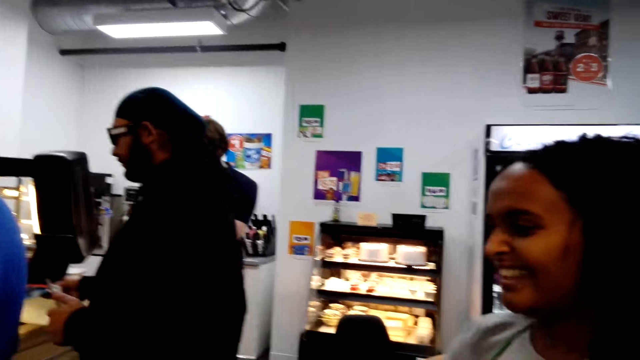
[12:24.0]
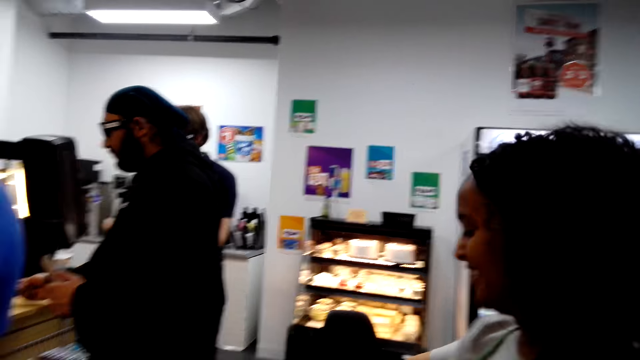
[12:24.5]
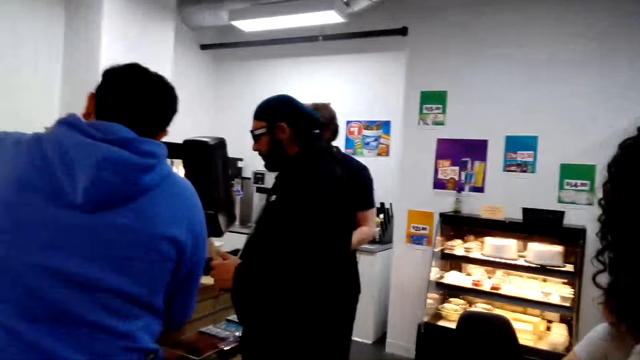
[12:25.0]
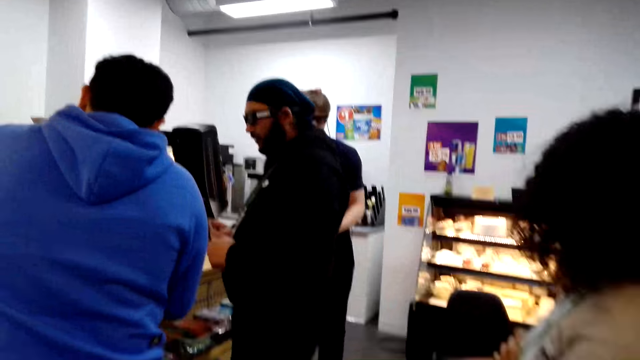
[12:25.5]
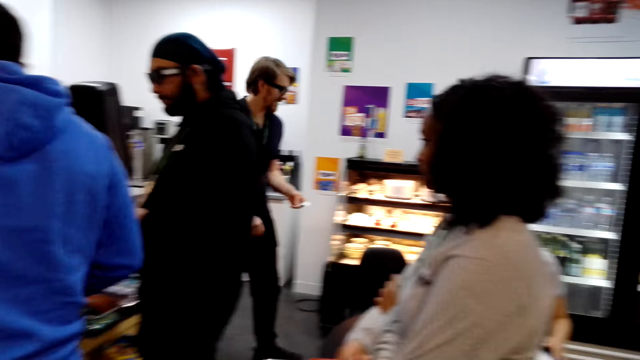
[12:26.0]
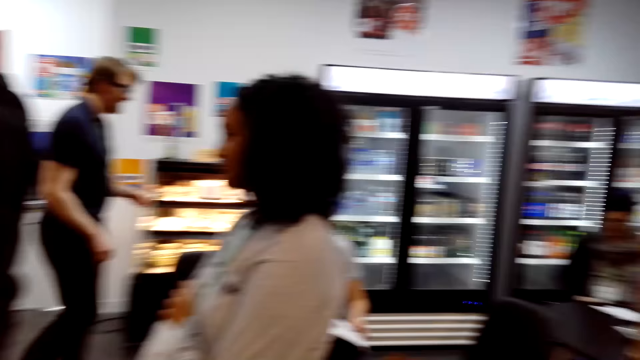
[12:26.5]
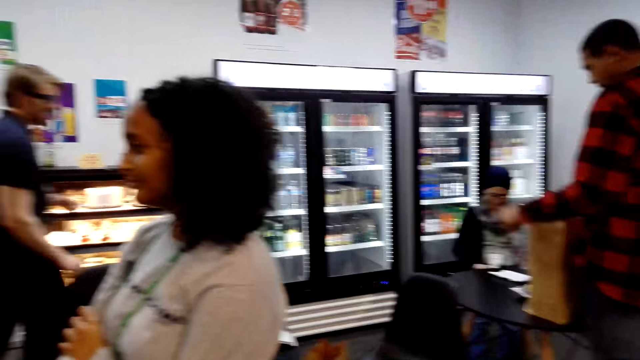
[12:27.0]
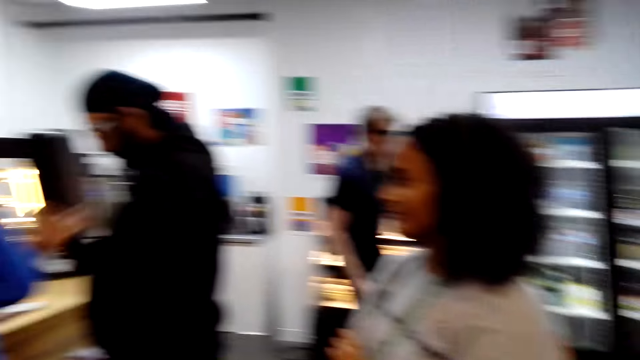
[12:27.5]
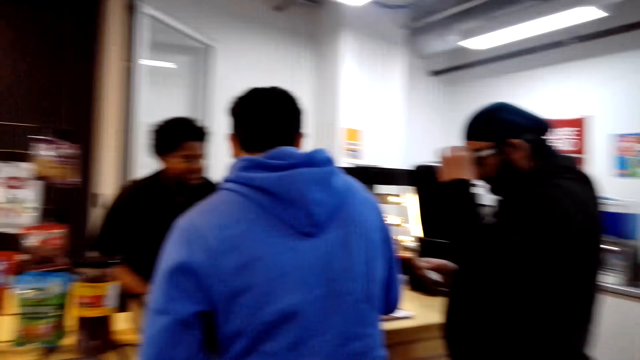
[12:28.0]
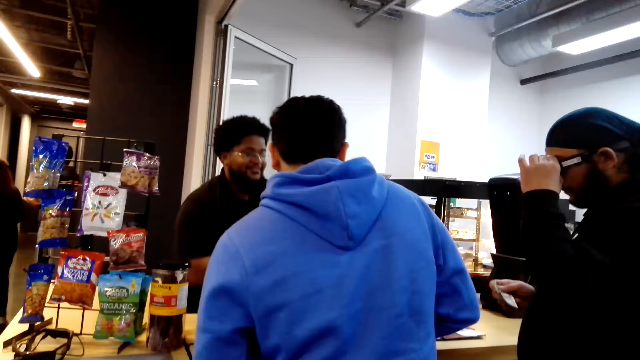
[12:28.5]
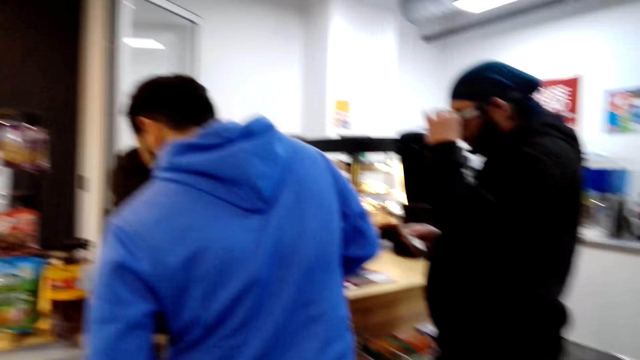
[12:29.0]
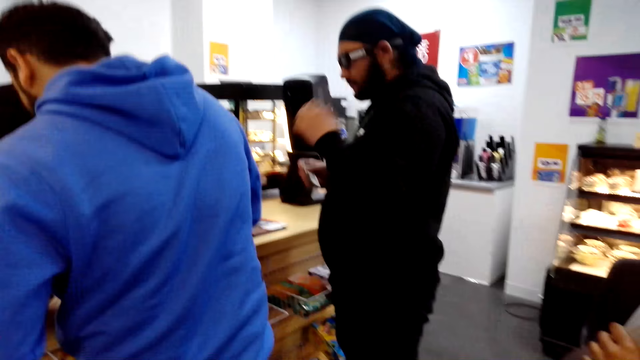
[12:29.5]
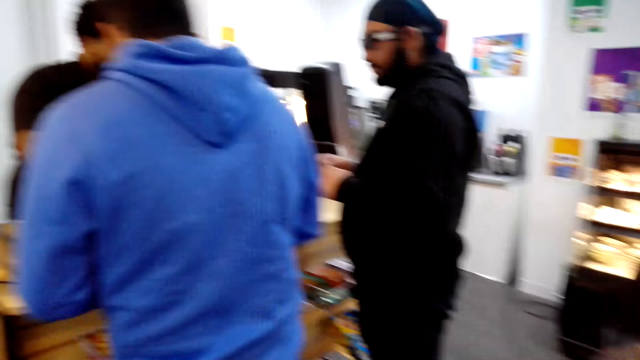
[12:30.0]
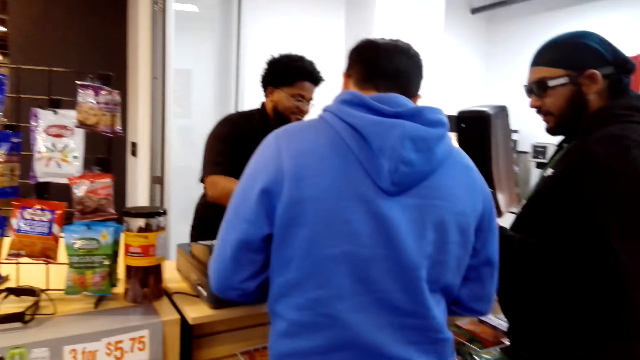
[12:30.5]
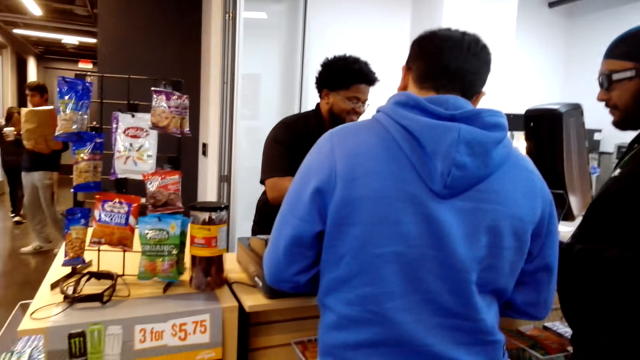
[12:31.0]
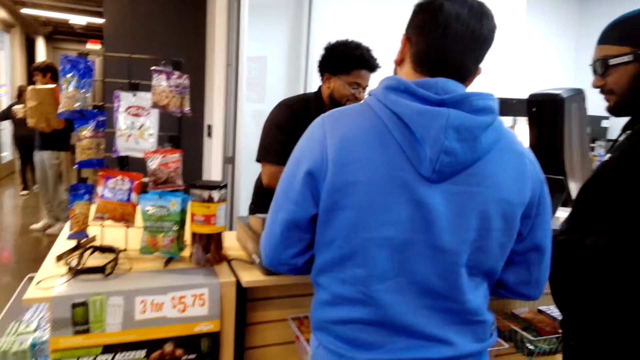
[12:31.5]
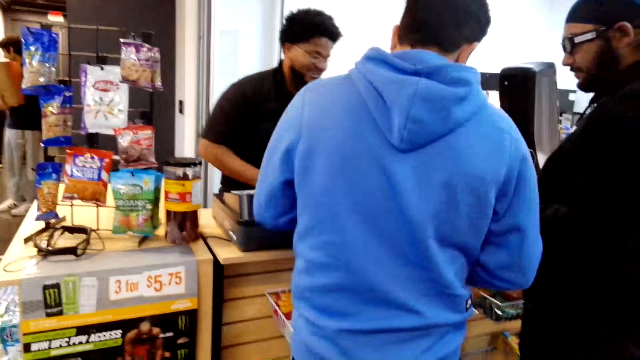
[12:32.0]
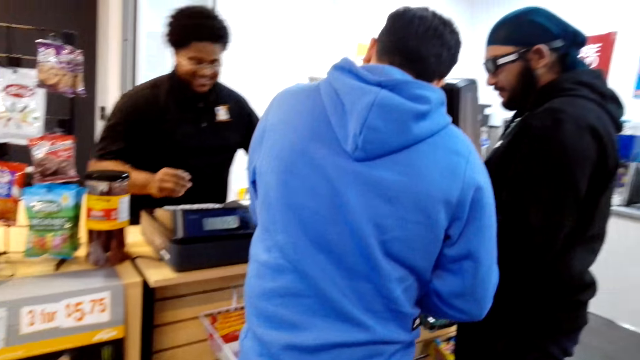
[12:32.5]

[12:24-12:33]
A man walks around. The camera wearer looks around.

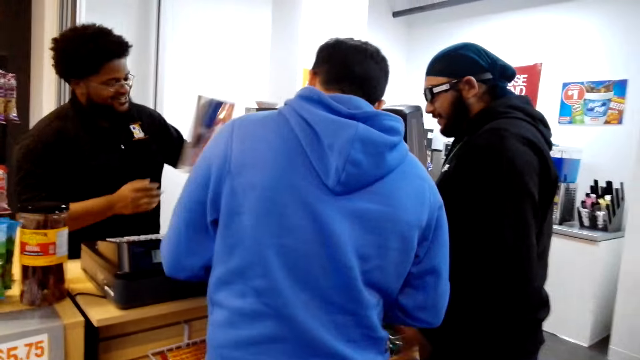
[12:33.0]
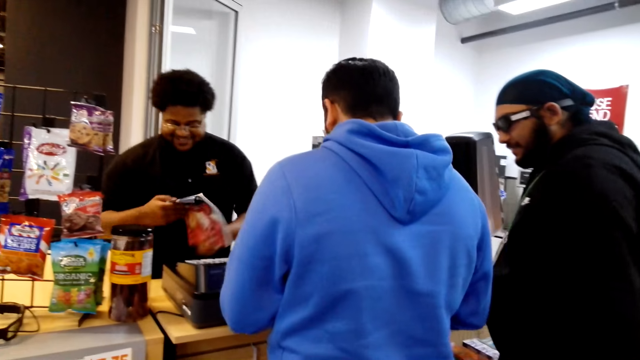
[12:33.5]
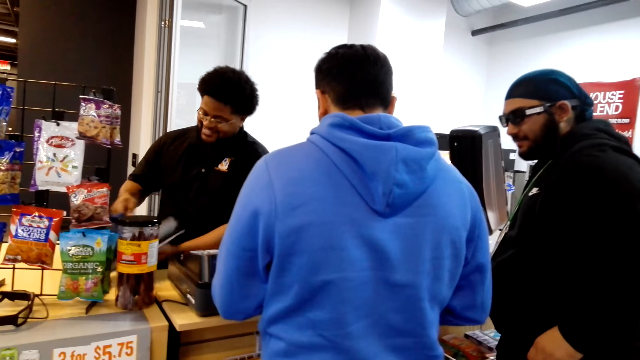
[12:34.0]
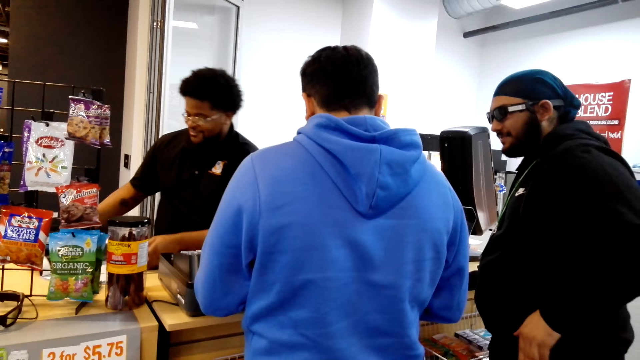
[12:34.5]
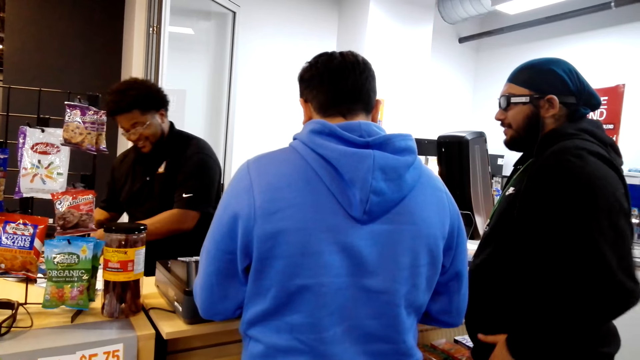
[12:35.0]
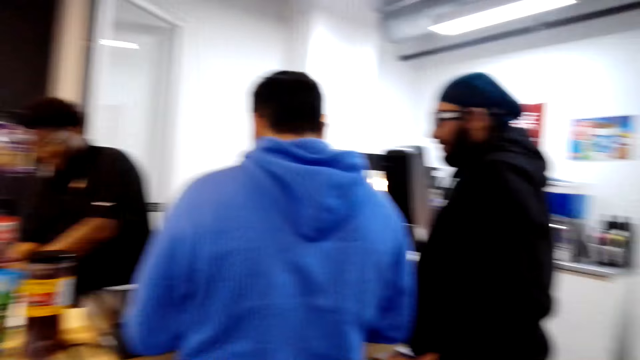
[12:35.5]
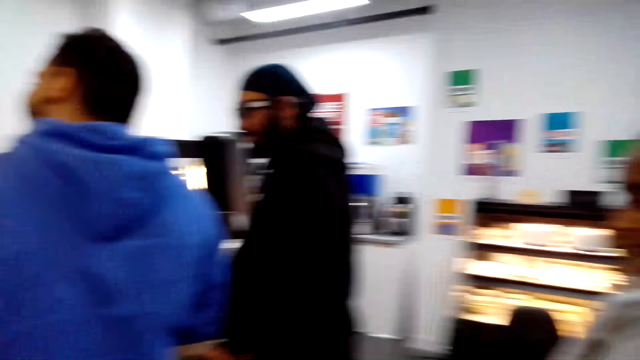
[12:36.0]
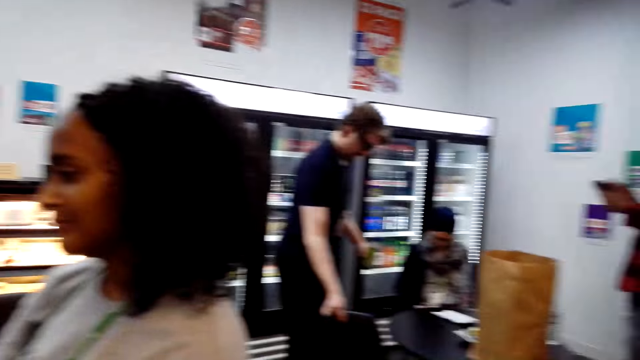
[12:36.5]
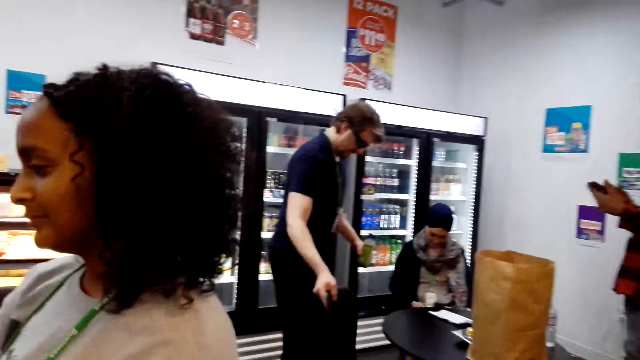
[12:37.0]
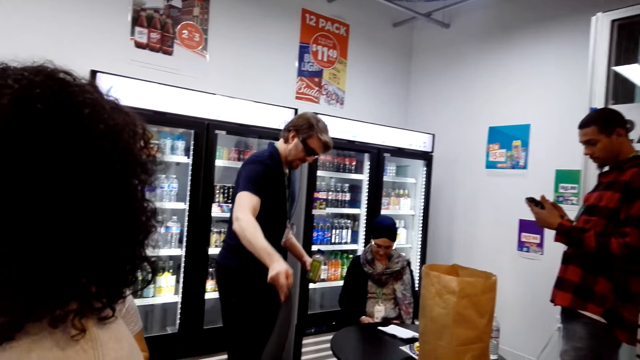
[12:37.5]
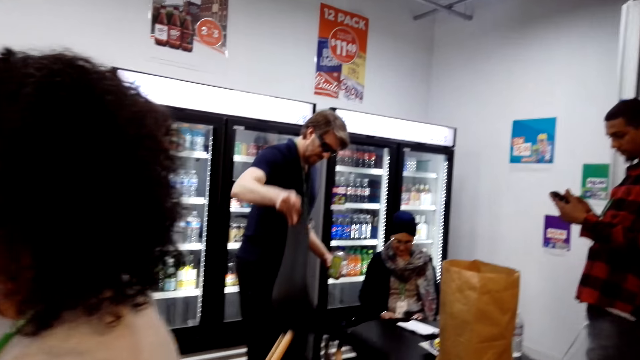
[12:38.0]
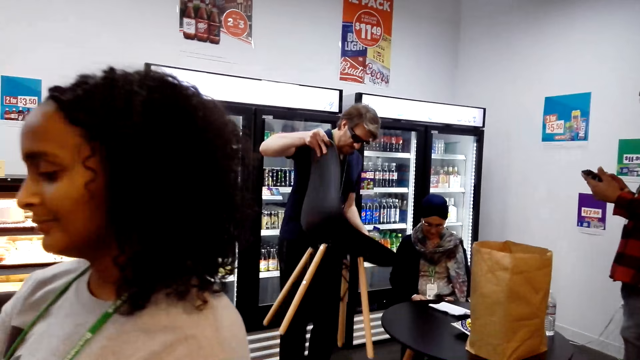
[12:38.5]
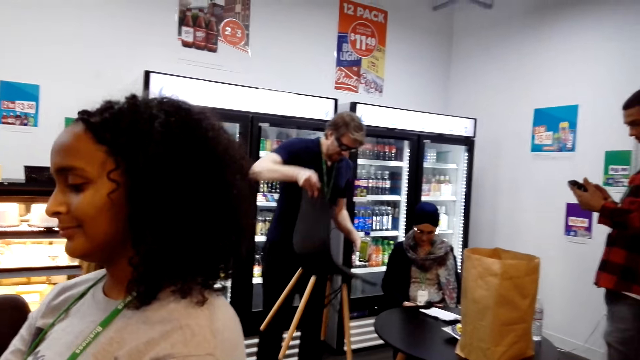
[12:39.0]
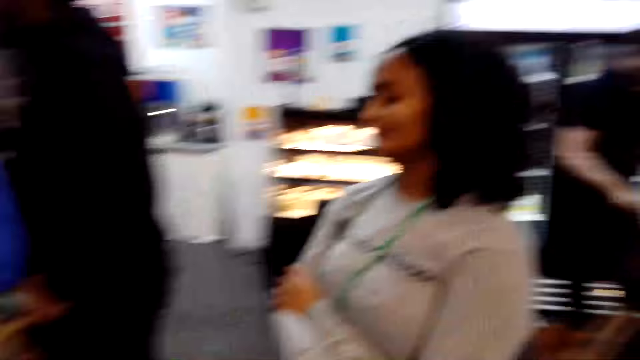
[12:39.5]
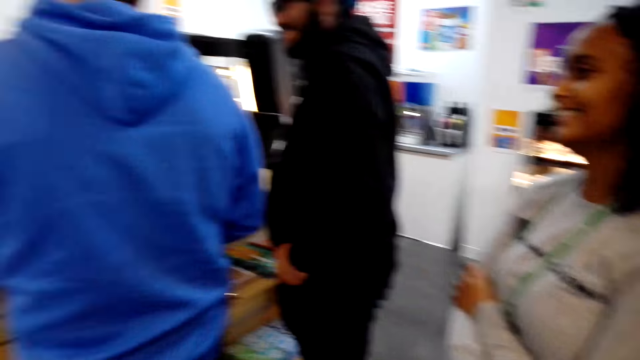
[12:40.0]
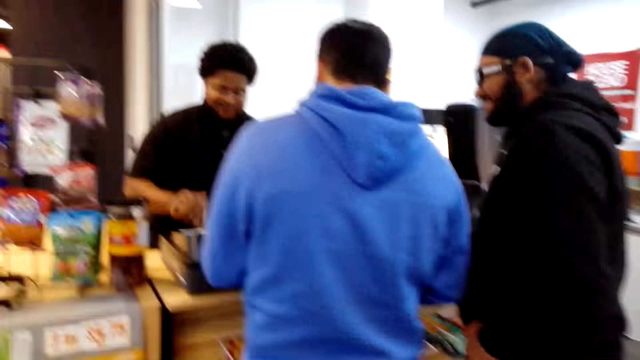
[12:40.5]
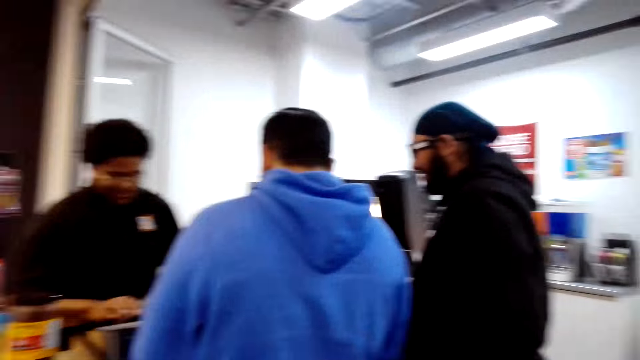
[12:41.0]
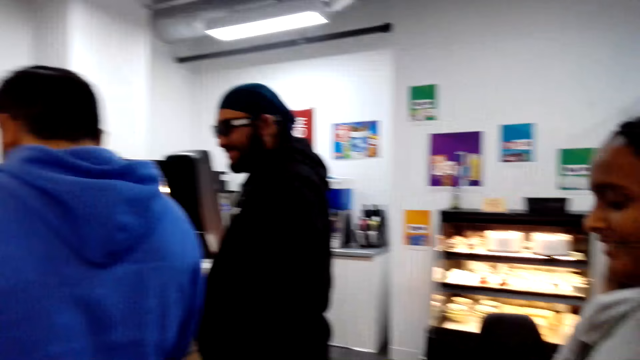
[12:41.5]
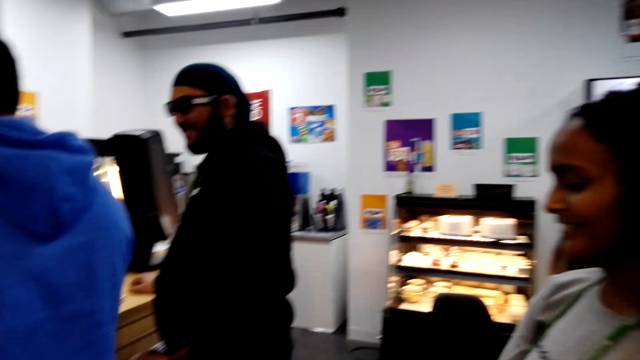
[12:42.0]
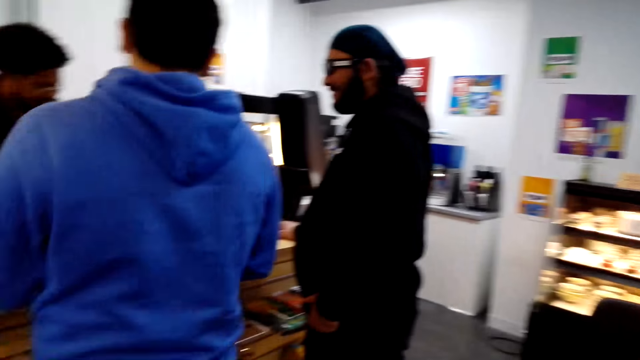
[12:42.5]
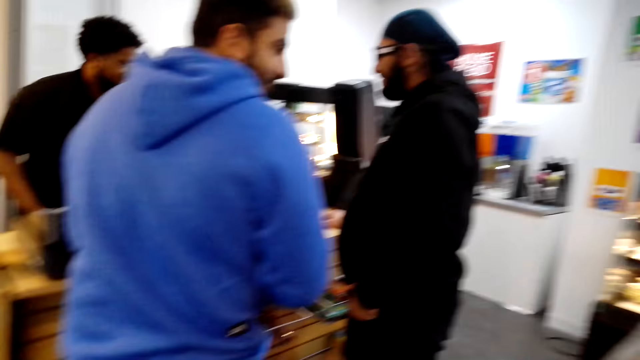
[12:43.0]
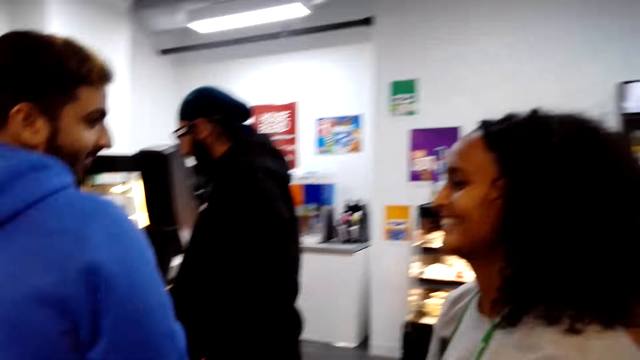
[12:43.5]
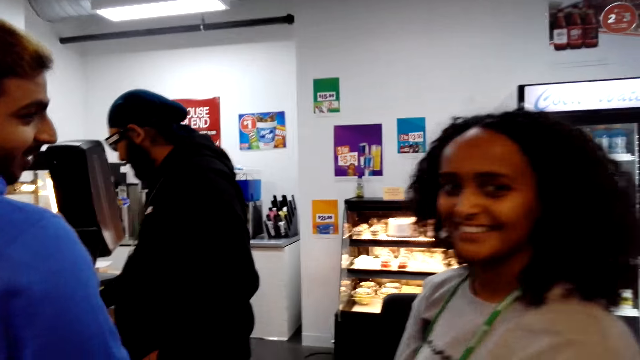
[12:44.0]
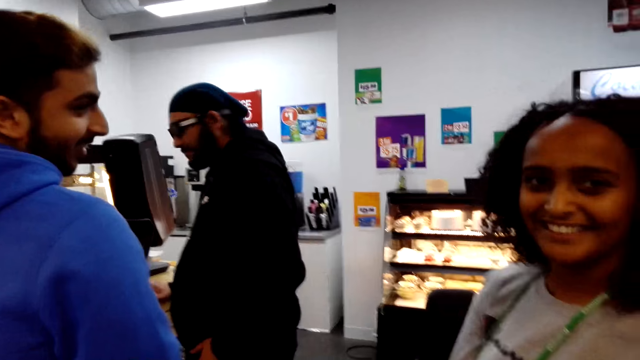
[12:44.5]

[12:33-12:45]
A cashier checks a book. The camera wearer looks around. A man picks up a chair. Another man looks behind. The camera wearer looks around and dialogues with a lady.
